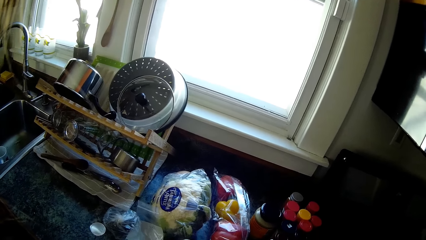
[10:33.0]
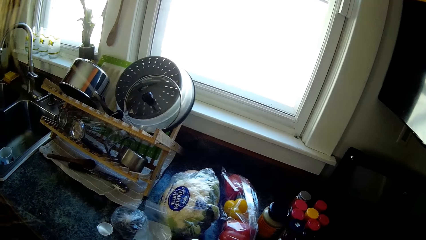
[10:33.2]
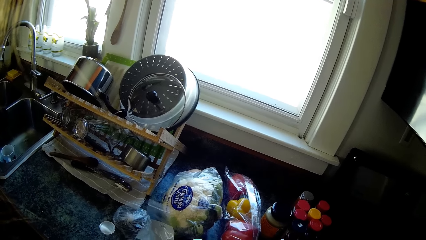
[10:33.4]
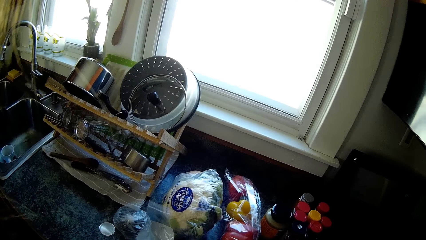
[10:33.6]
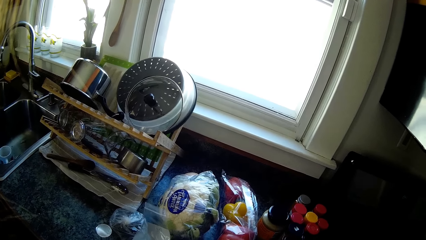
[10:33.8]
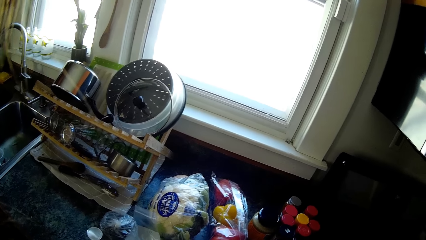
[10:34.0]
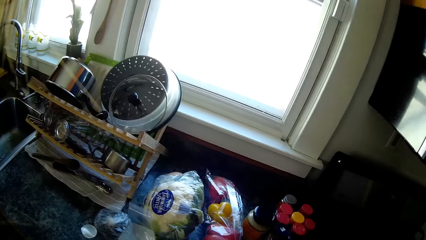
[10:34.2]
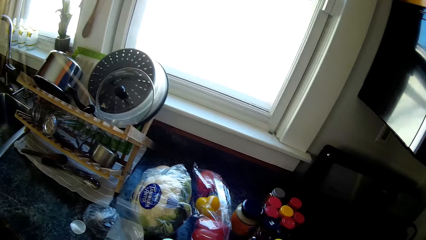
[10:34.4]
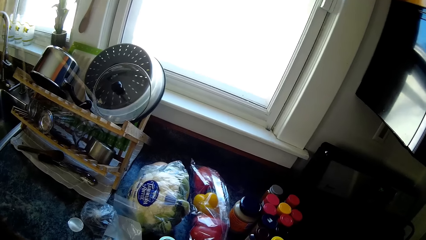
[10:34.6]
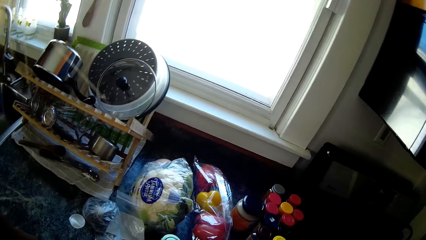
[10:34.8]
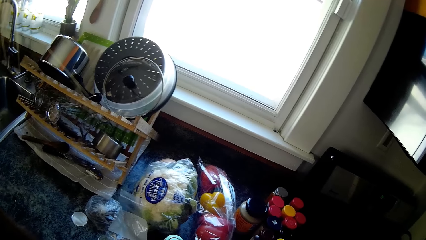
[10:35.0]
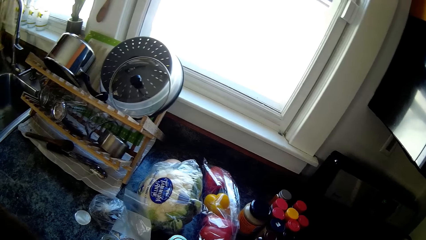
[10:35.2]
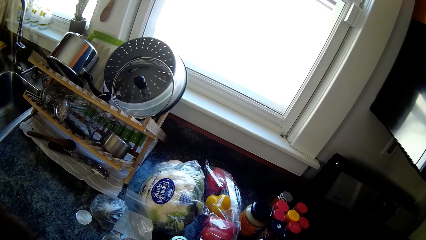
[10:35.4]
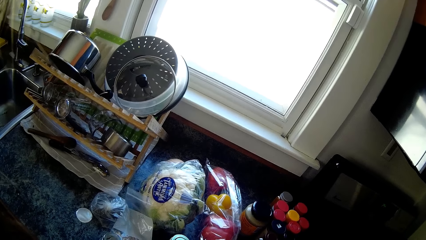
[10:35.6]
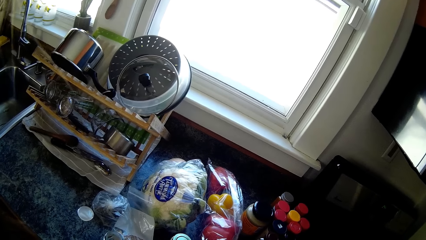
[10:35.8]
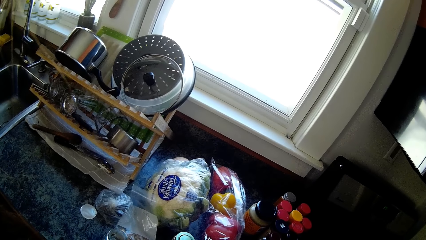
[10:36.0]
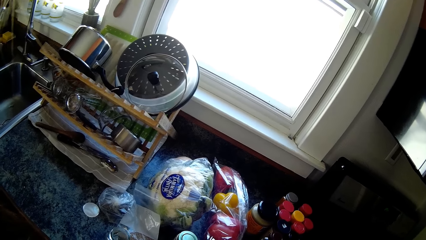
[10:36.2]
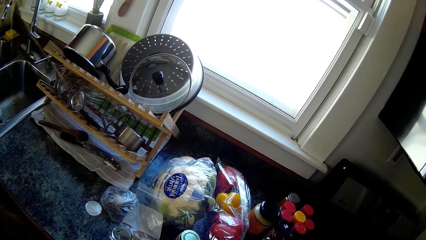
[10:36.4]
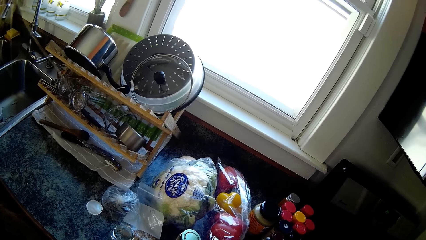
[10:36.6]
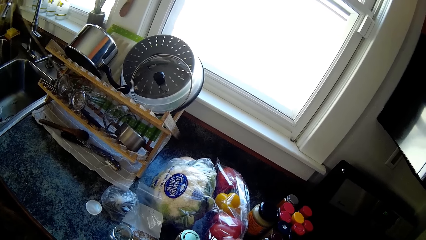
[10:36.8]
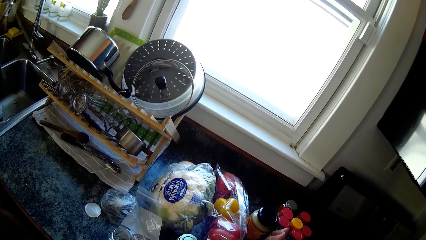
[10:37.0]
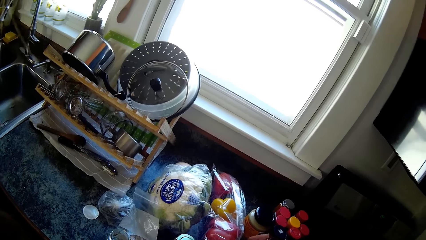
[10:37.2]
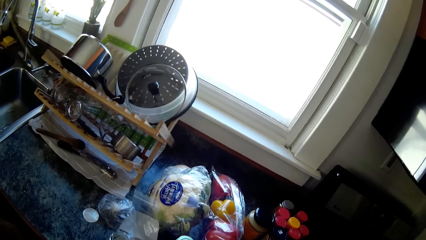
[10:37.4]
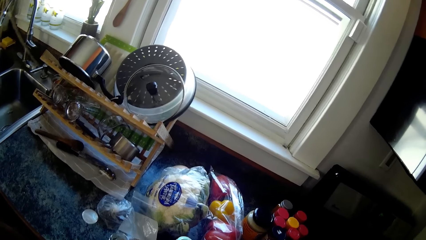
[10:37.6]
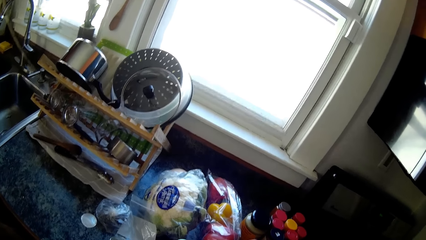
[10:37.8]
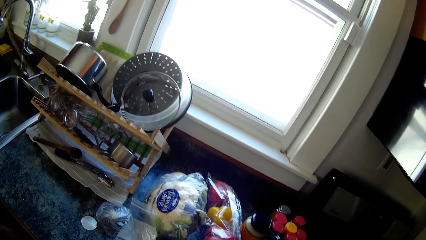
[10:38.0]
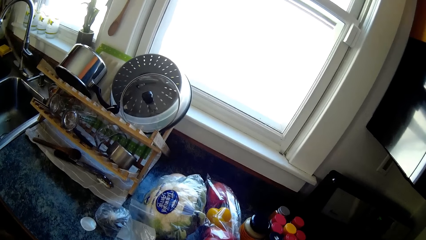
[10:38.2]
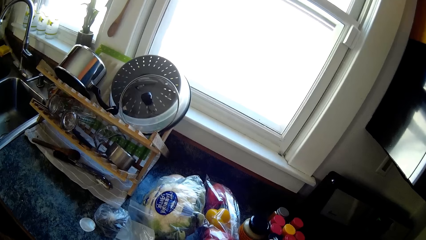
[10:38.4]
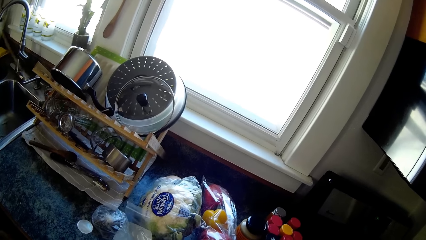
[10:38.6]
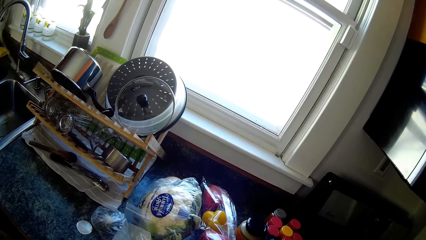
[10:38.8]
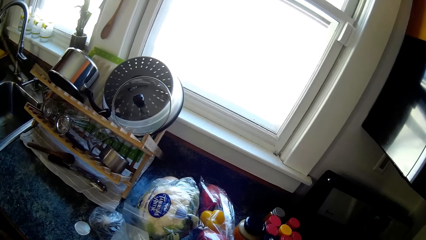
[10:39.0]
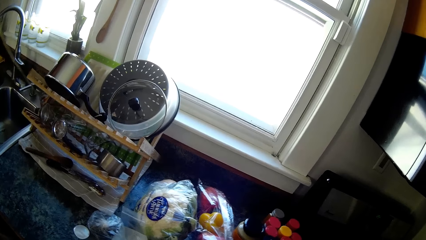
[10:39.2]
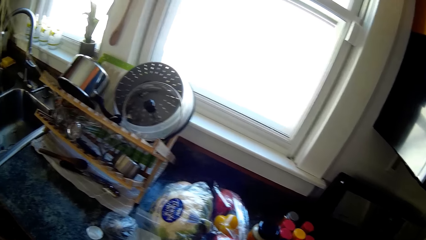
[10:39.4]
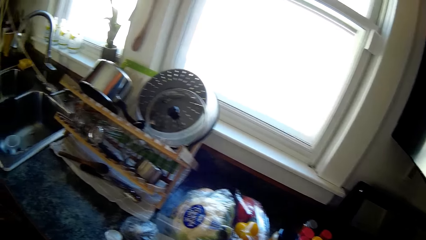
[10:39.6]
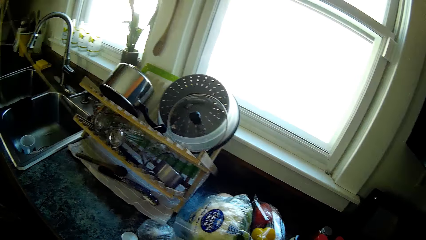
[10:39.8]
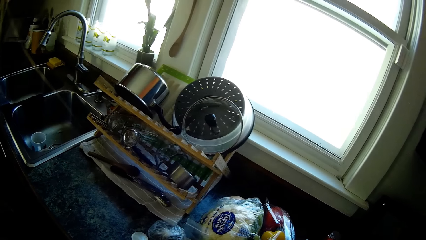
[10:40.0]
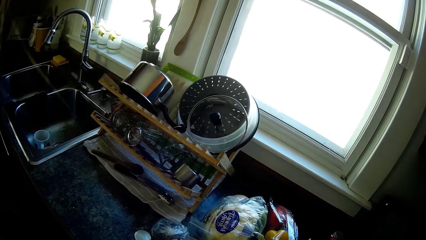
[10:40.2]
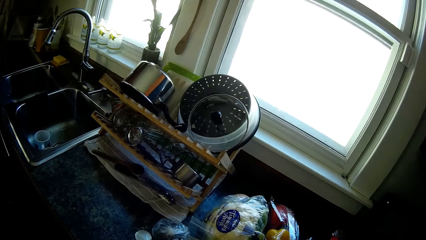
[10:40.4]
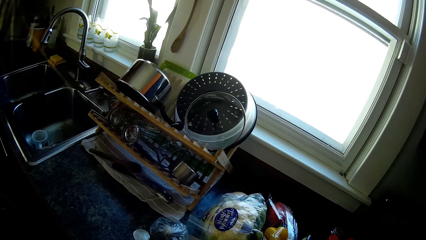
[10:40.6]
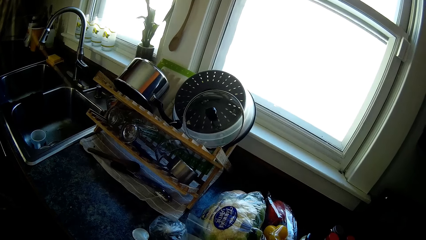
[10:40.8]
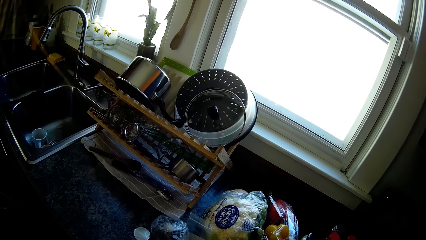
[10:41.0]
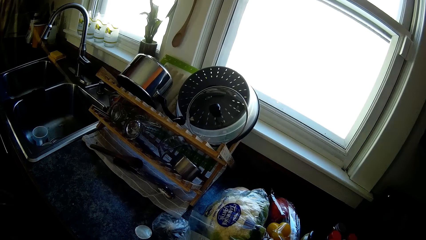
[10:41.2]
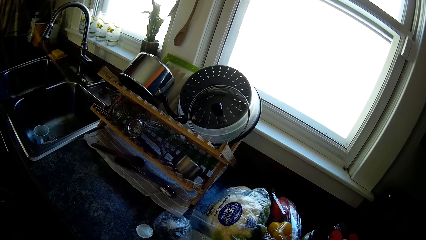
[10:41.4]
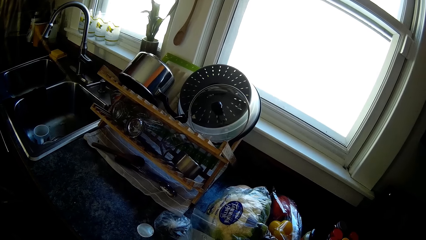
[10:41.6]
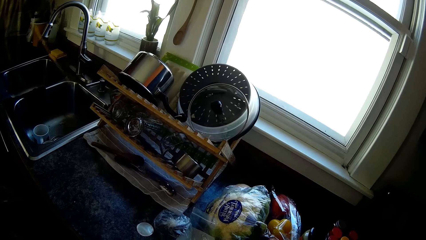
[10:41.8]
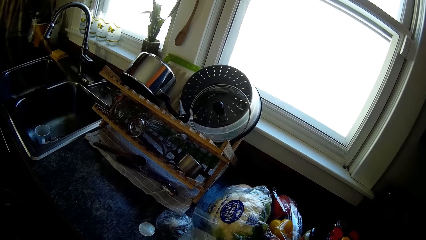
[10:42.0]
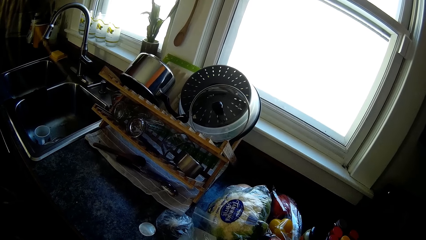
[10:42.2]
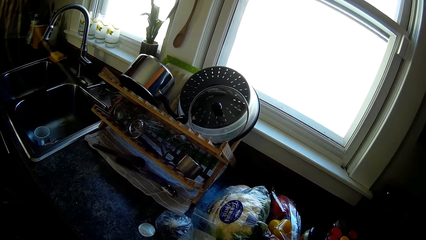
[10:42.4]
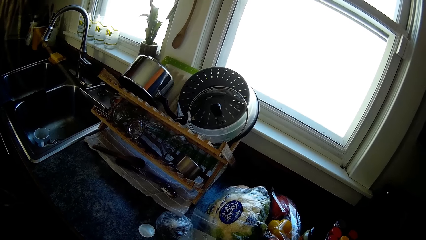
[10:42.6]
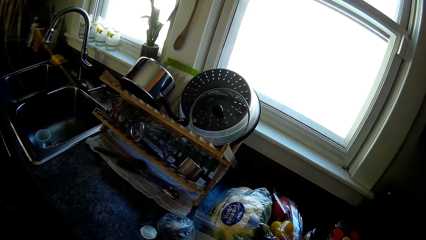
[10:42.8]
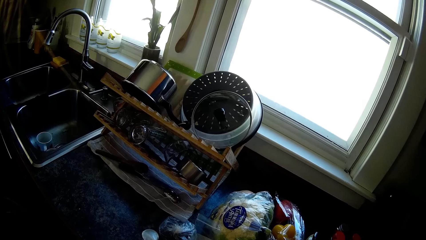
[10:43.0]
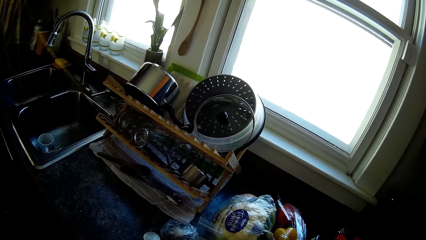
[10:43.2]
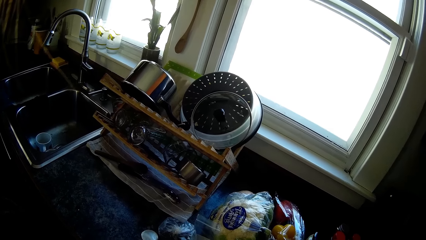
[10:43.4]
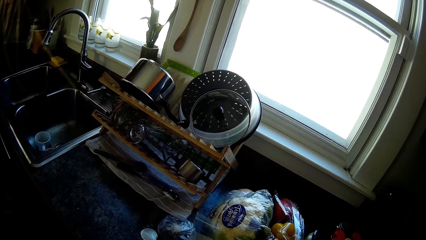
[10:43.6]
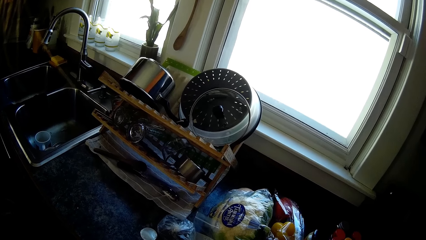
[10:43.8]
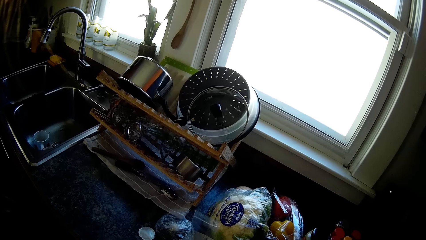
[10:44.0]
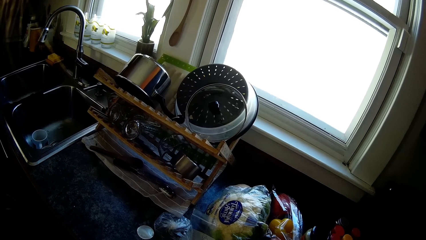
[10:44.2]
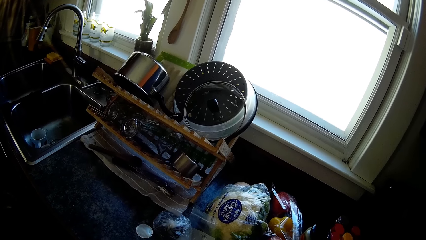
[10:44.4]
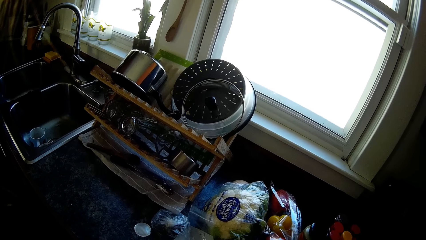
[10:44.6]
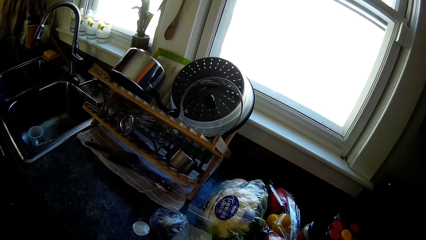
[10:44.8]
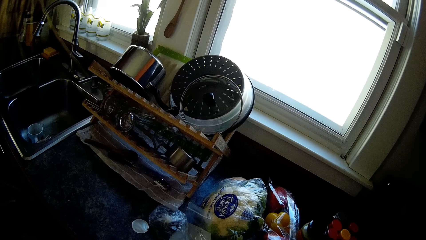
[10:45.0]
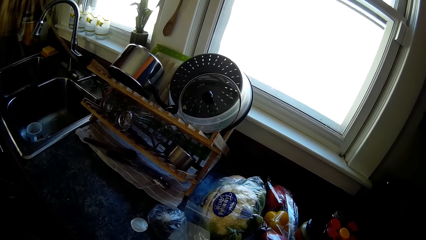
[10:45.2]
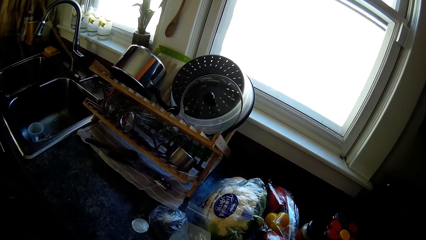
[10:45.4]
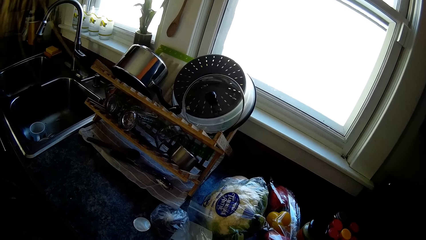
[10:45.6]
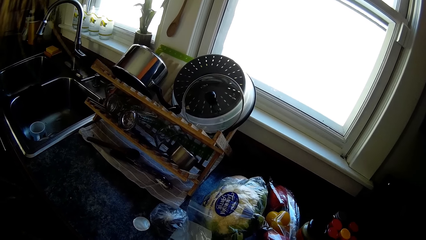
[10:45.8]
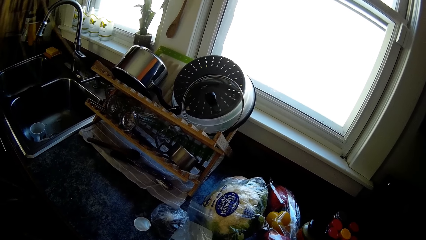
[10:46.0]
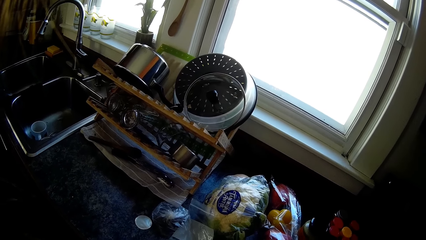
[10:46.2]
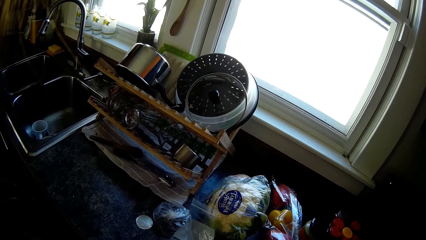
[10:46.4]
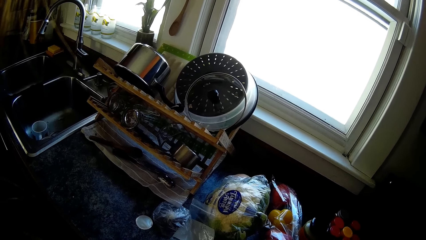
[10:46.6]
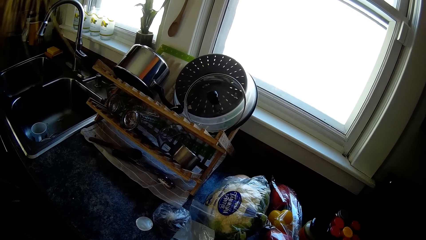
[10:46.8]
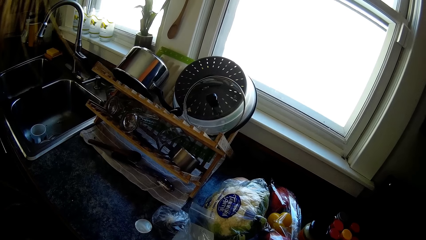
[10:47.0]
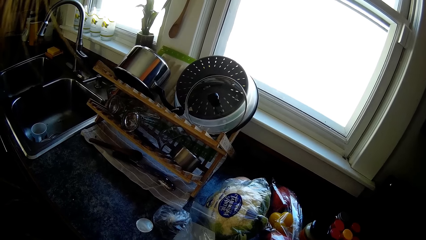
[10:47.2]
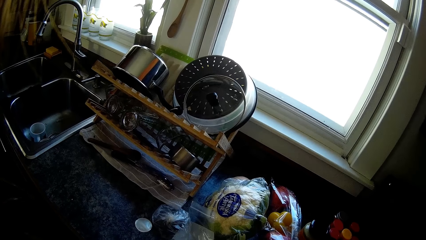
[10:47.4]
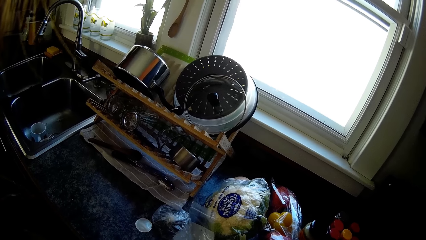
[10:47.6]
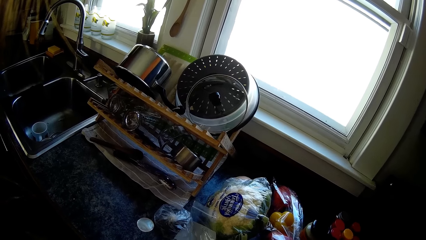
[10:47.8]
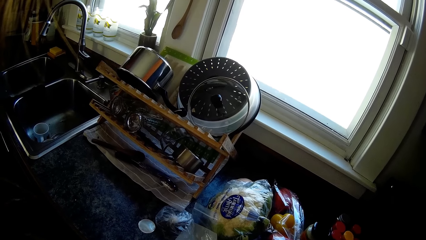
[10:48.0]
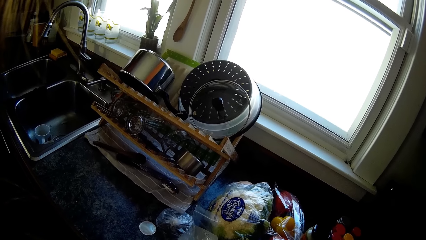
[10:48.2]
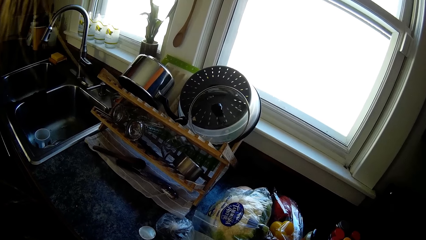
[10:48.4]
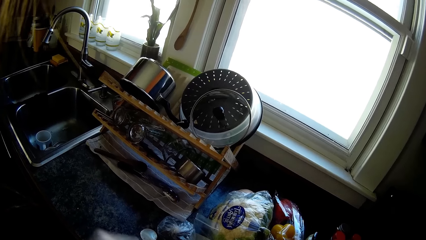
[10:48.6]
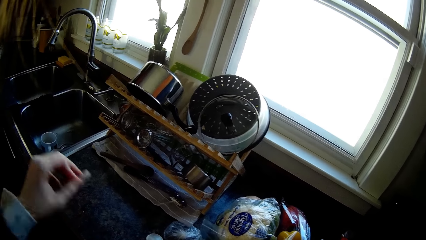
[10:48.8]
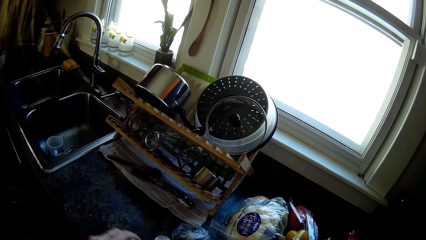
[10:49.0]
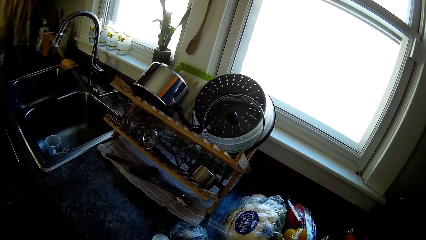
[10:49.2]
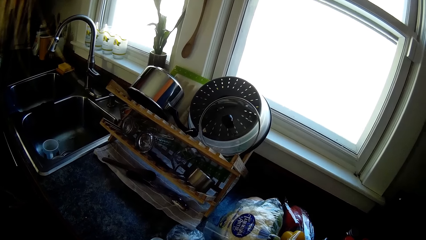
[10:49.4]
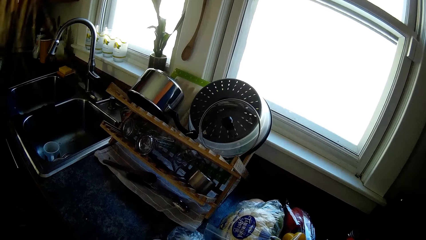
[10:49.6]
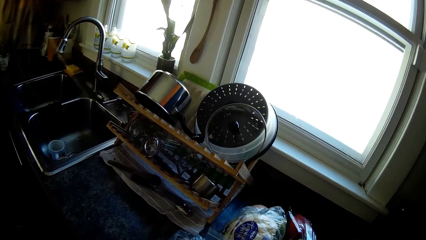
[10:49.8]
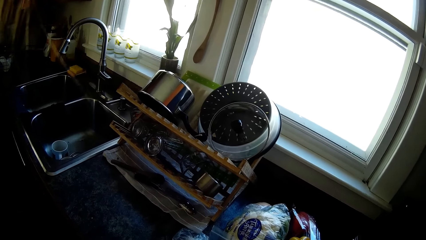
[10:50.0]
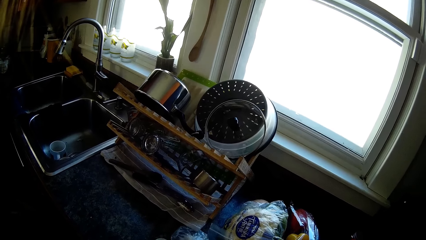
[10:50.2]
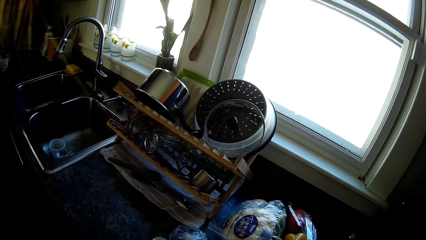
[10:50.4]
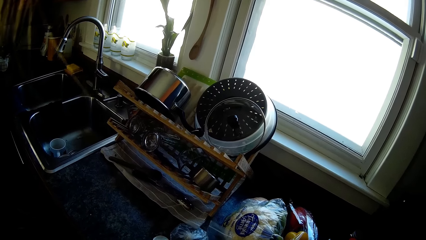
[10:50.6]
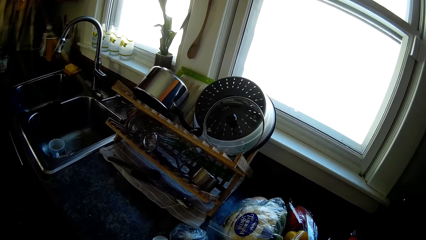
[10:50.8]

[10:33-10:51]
The camera wearer pounds something. He removes something using his hands.
